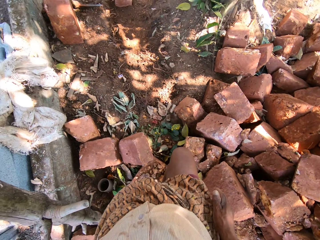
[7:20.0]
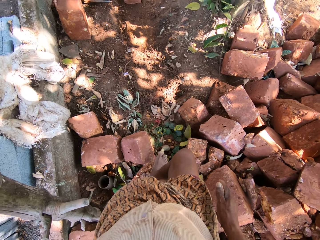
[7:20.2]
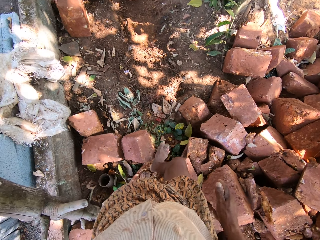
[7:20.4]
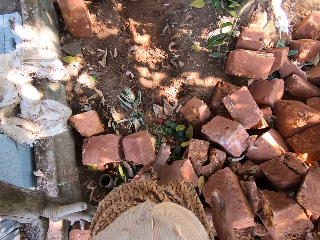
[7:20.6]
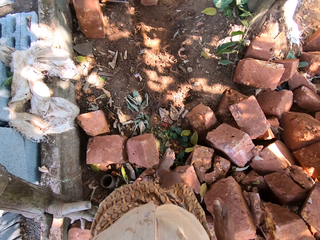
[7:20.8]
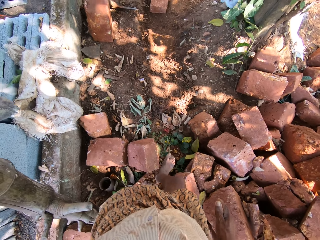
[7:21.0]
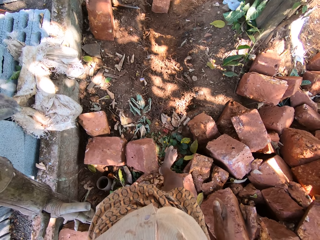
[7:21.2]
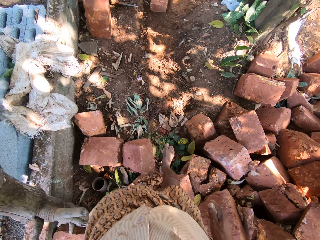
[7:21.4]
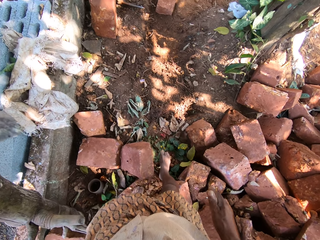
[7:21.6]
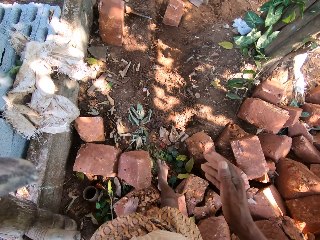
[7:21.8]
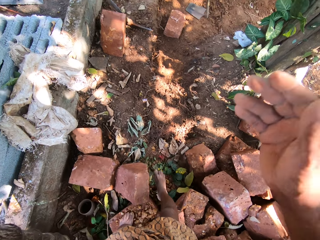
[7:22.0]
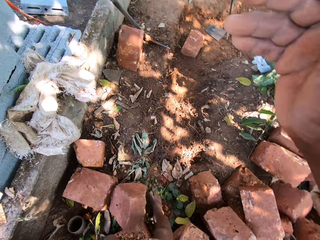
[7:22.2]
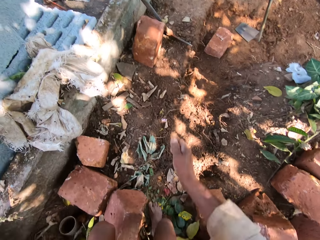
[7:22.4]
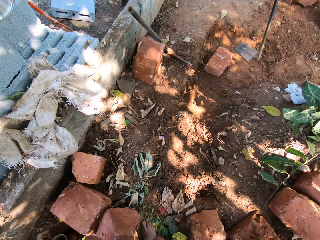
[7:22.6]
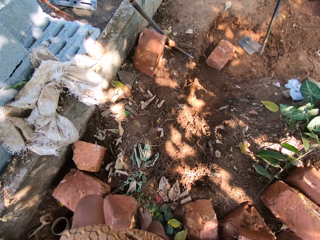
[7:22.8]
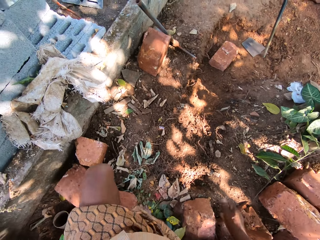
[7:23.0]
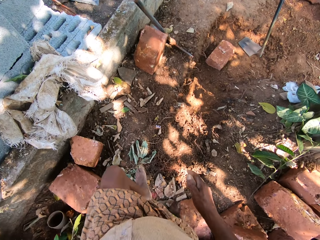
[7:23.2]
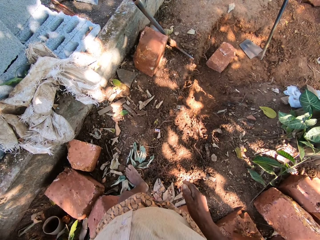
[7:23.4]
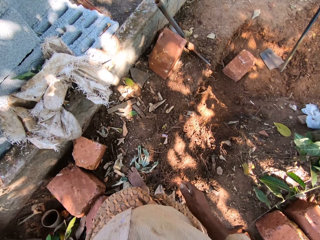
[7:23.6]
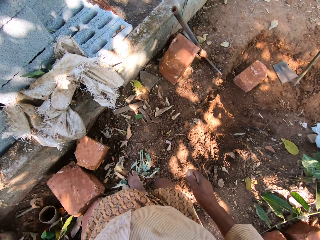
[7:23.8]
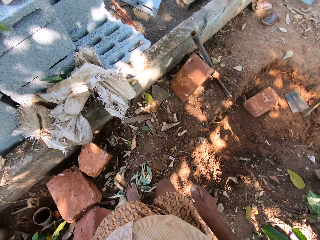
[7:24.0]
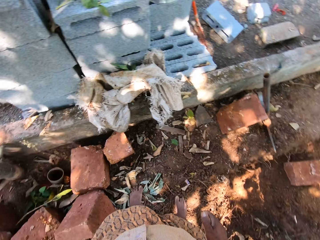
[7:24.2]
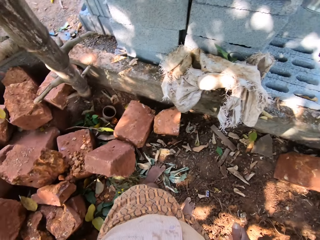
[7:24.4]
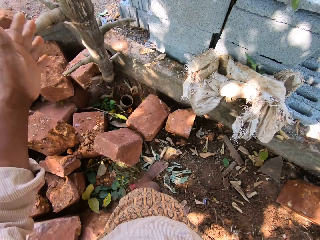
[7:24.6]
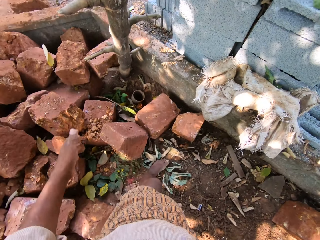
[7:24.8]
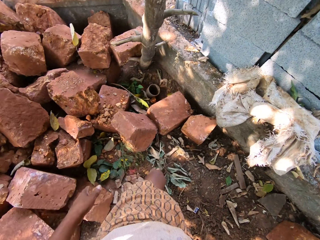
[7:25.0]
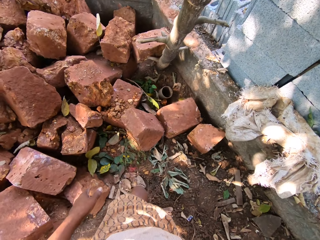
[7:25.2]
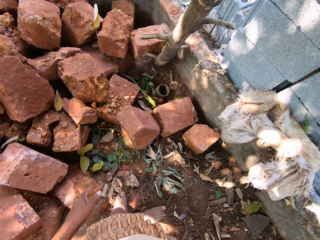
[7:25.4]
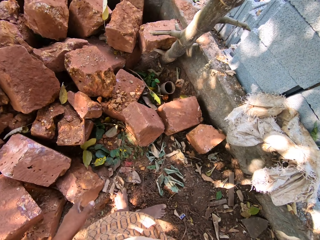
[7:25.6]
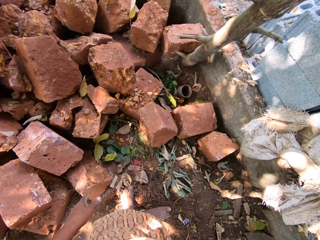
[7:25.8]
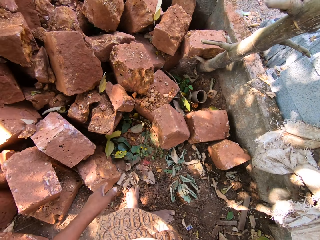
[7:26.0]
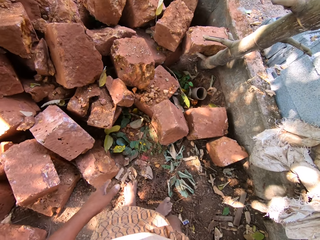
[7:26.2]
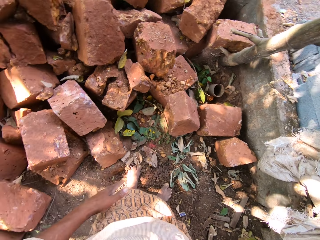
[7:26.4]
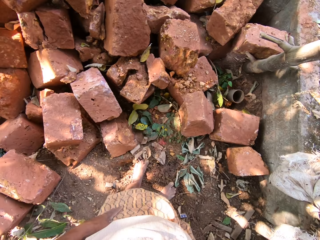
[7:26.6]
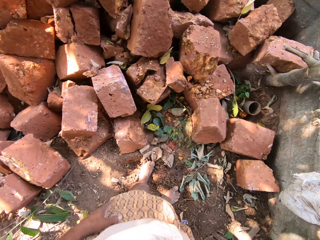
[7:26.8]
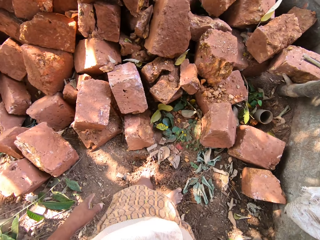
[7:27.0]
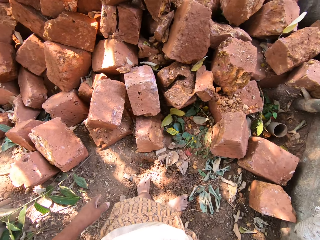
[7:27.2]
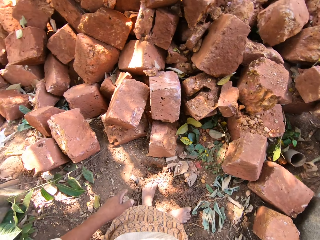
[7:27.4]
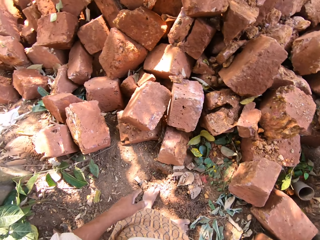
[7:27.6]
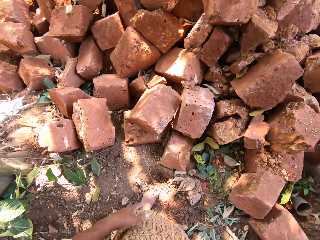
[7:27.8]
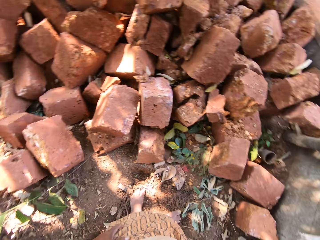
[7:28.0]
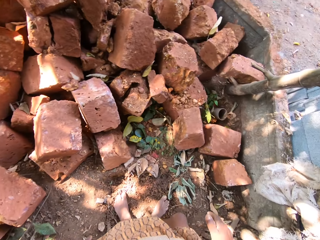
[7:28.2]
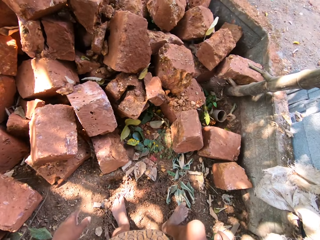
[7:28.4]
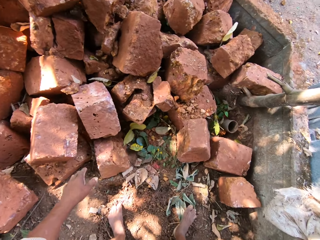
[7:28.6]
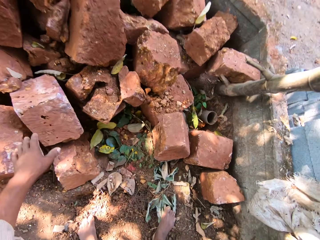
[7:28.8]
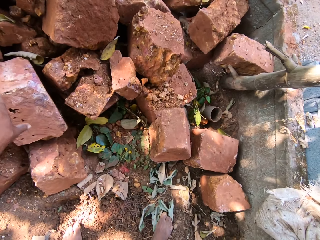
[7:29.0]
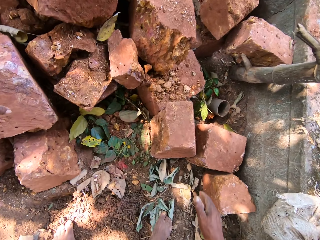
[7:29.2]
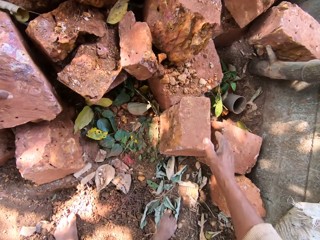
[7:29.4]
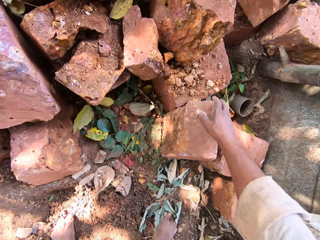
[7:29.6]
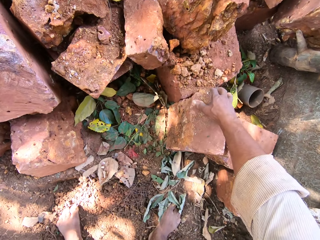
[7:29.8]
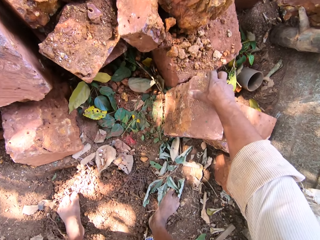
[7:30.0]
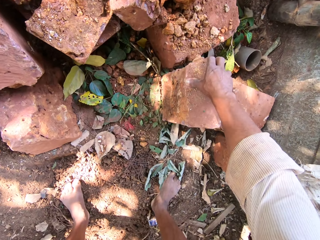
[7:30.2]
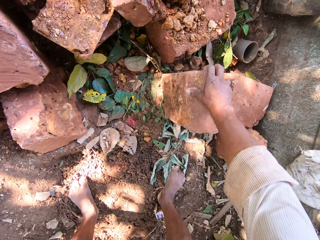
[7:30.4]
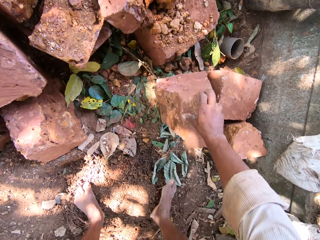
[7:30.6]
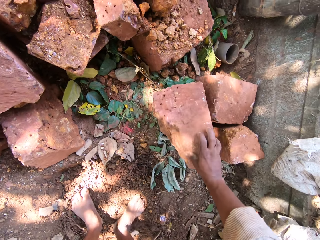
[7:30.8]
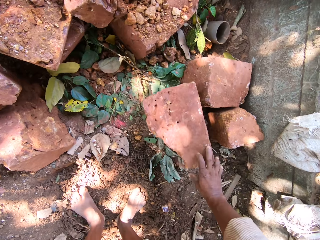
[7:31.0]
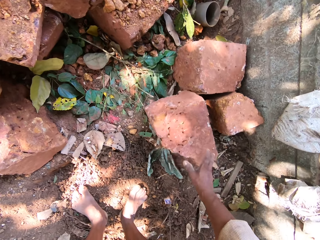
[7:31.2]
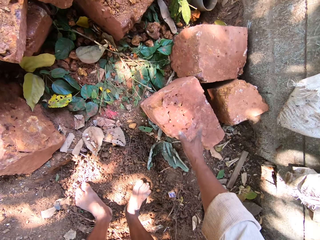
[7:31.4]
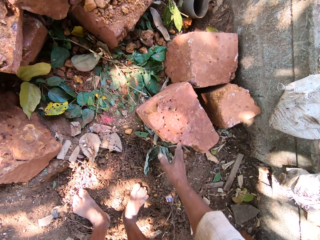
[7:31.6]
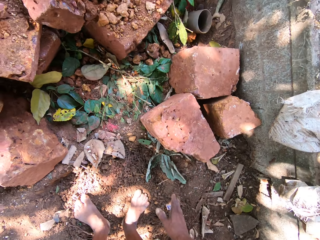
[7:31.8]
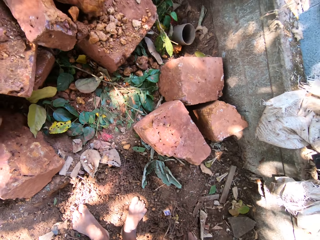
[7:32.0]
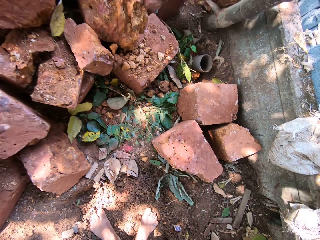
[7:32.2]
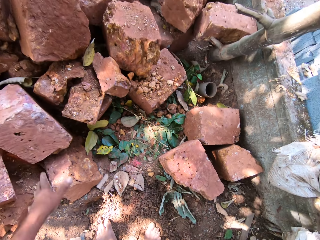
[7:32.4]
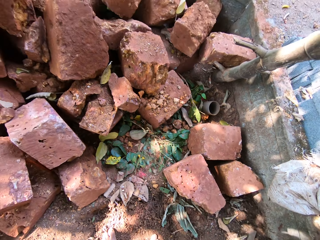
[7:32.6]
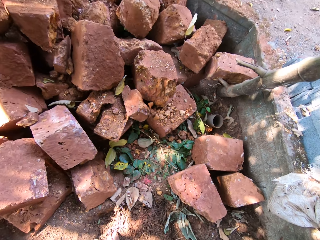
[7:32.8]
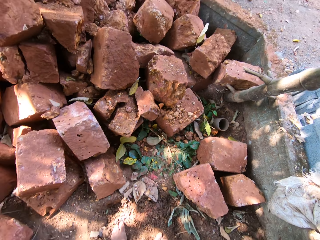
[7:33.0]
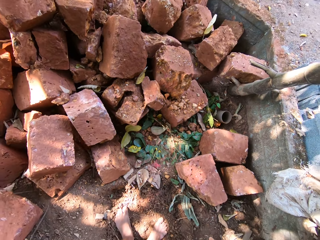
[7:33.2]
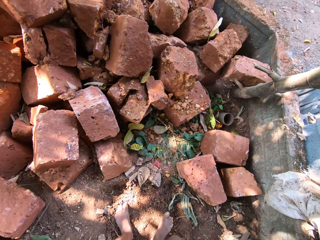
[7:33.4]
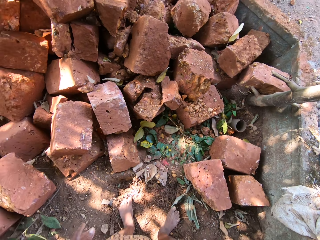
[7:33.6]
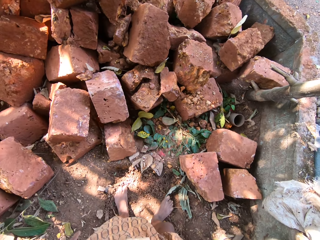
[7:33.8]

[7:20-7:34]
The camera wearer places his right leg on the stone from the heap of stones on the ground. He steps on the ground. He places his left hand on a stone from the heap of stones on the ground. He moves a stone from the heap of stones on the ground with his right hand. He touches the stone.

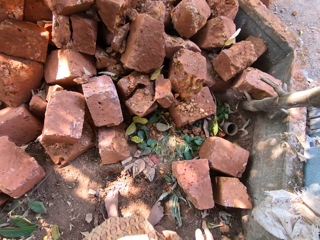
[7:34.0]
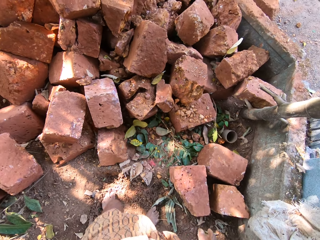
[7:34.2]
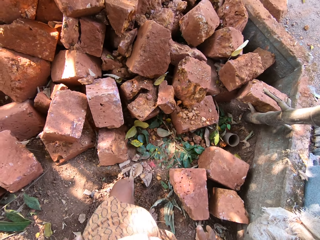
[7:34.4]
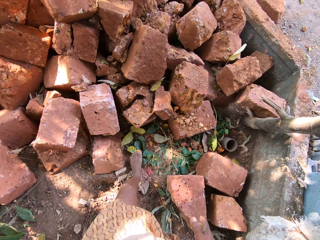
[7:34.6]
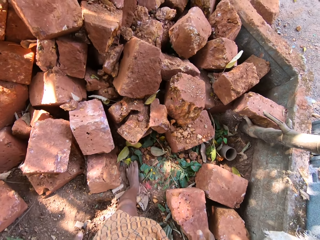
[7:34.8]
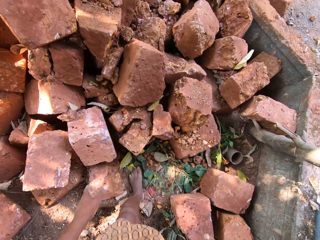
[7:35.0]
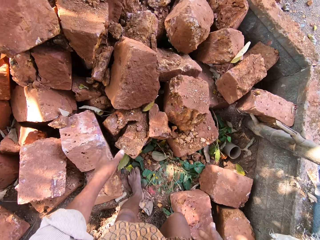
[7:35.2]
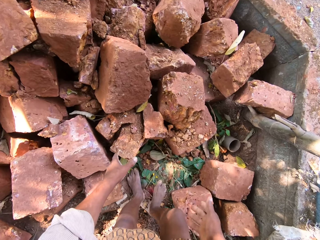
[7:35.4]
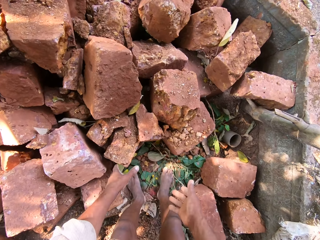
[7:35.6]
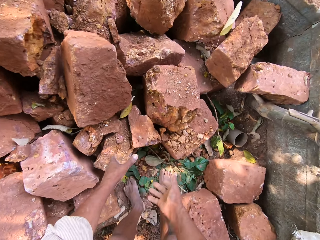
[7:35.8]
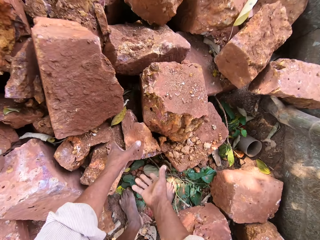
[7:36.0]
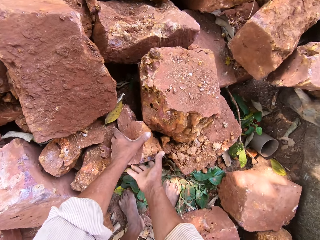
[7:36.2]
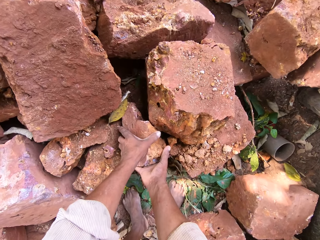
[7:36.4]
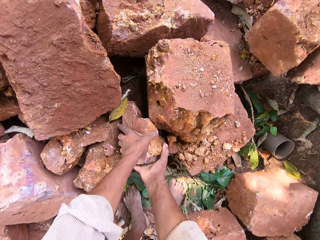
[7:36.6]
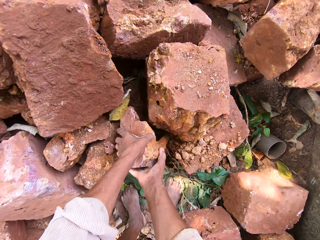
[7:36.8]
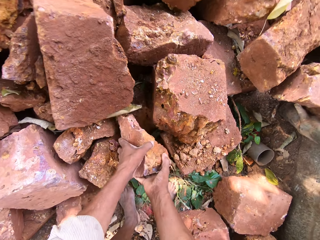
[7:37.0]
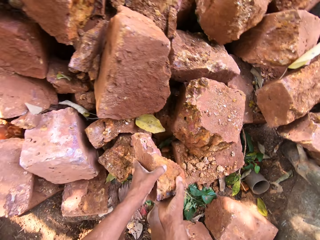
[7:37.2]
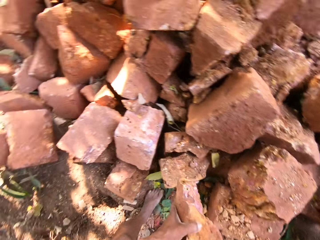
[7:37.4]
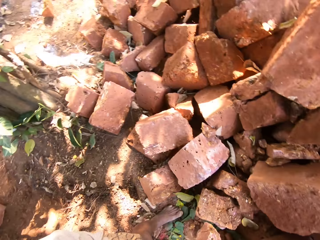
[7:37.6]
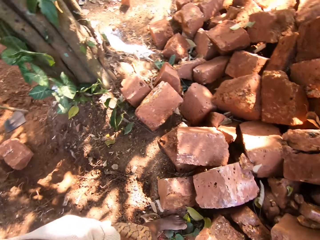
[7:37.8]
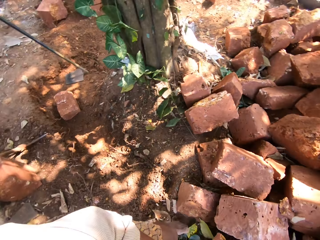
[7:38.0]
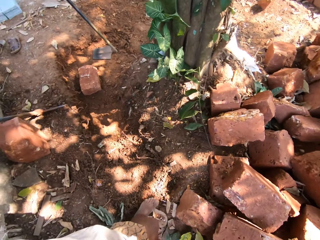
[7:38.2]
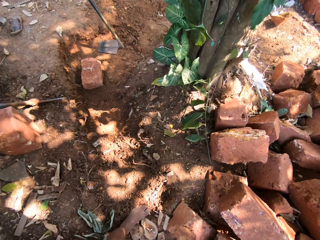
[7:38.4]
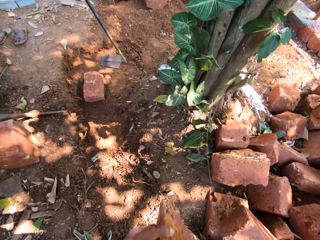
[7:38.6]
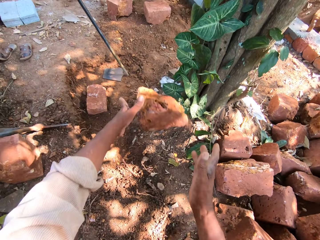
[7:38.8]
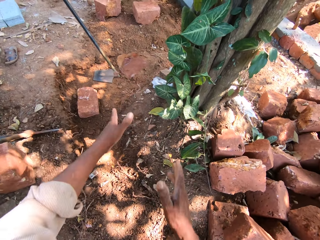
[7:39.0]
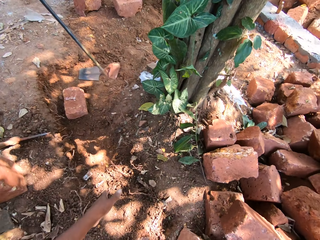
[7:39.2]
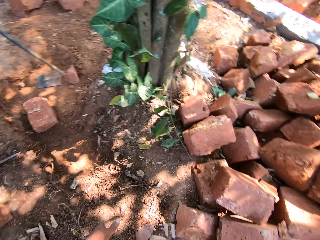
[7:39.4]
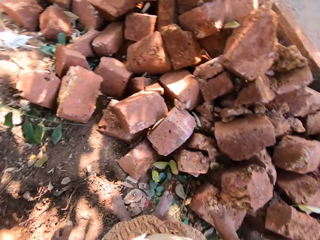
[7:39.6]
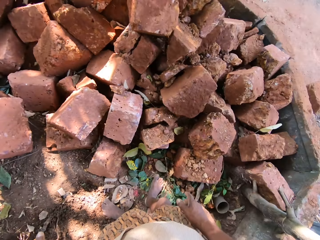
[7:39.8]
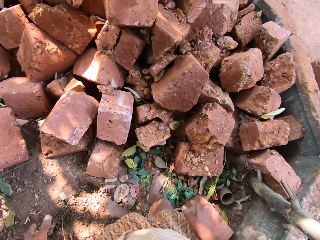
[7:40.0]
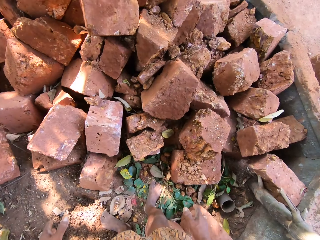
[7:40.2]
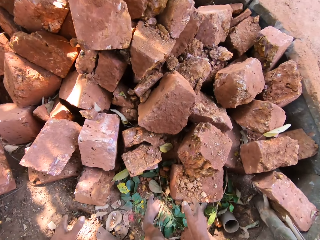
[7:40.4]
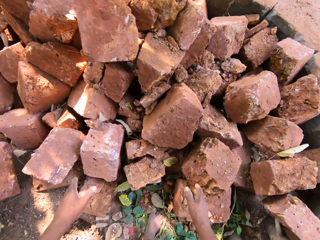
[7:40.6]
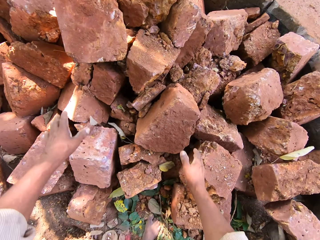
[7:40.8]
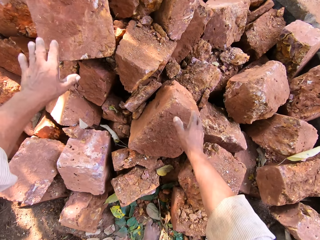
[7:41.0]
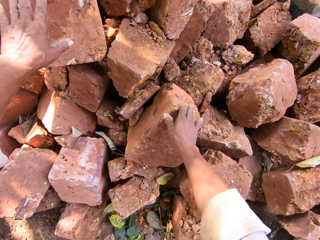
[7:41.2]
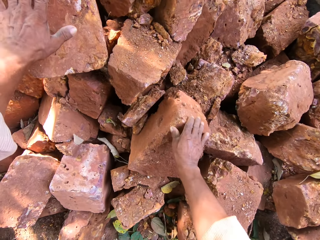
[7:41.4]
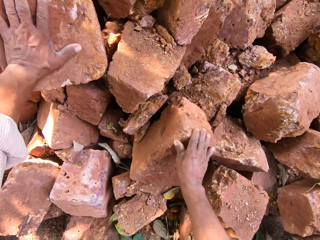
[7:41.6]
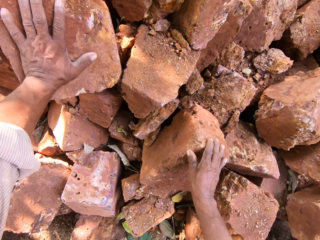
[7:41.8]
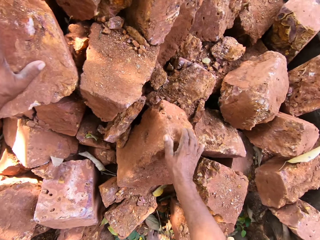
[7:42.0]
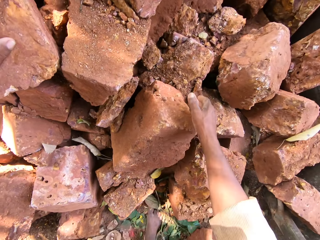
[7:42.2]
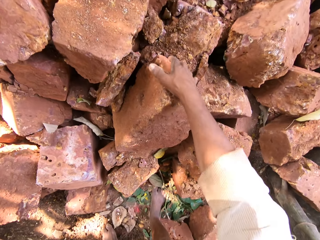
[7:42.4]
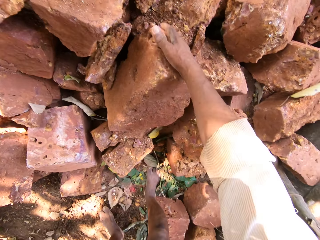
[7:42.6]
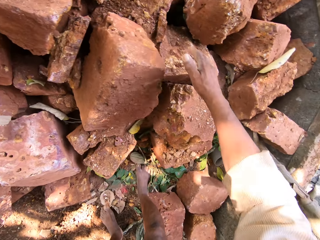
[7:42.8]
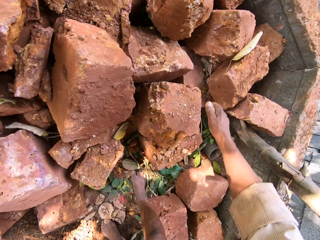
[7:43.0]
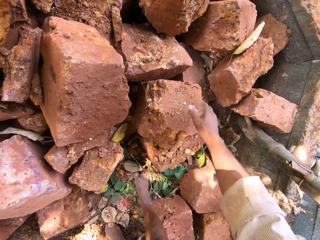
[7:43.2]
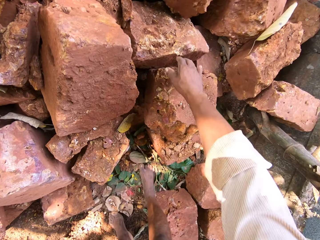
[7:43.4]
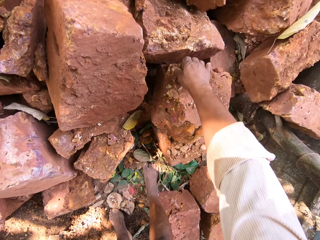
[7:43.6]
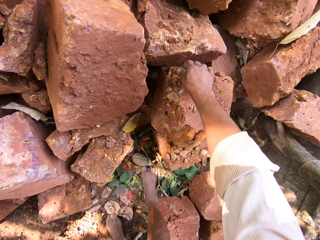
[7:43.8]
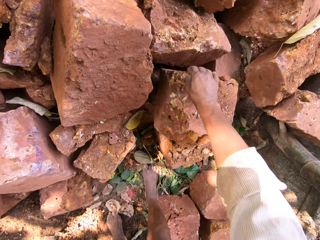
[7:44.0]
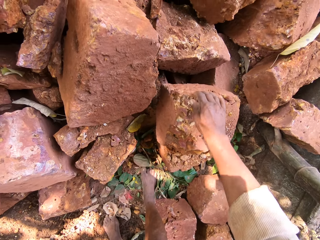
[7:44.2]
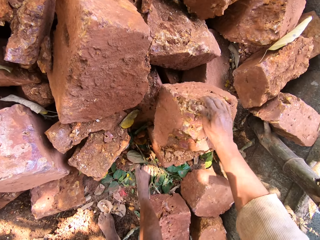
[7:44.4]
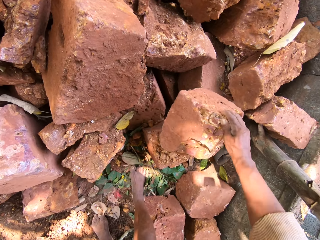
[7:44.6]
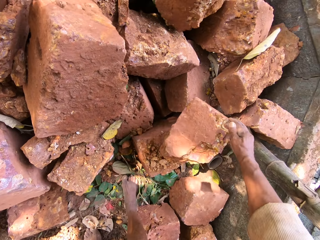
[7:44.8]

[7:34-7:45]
The camera wearer carries a stone from the heap of stones on the ground with both hands. He throws the stone in his hands to the ground. He places his right hand on a stone from the heap of stones on the ground. He places his left hand on a stone from the heap of stones on the ground. He removes his right hand from the stone. He moves a stone from the heap of stones on the ground with his right hand.
